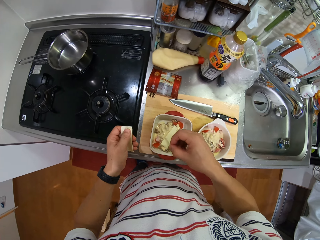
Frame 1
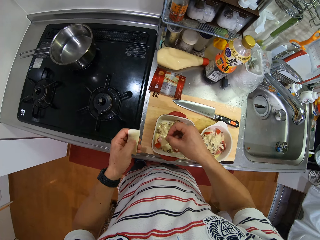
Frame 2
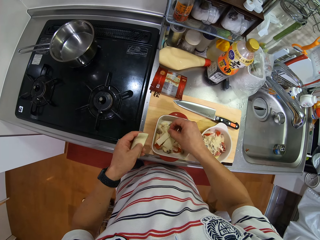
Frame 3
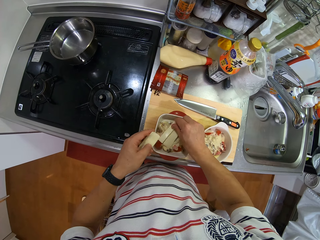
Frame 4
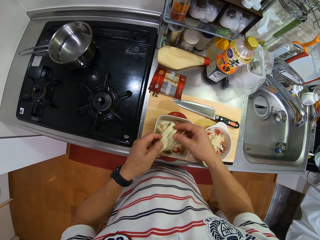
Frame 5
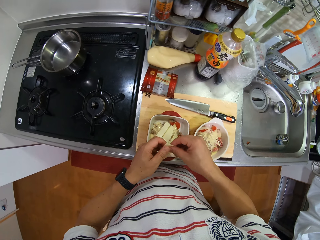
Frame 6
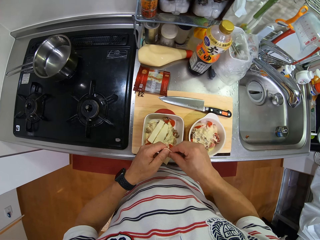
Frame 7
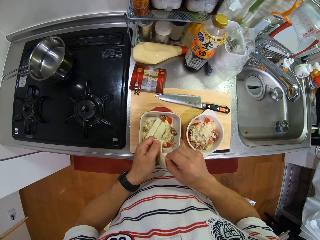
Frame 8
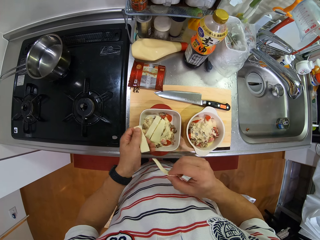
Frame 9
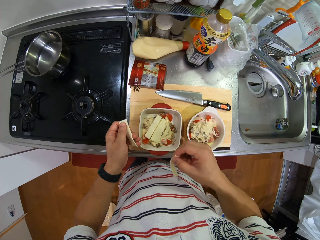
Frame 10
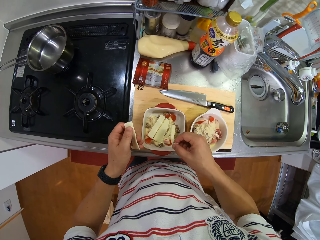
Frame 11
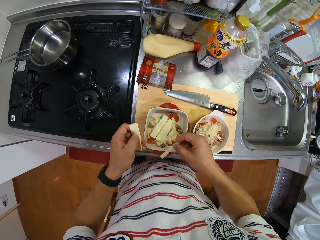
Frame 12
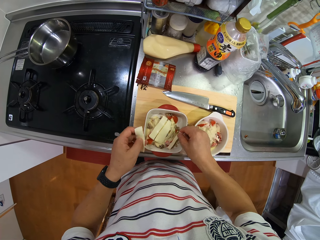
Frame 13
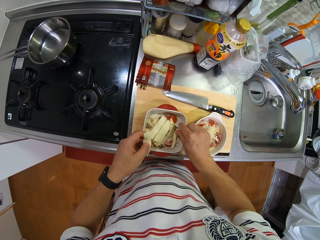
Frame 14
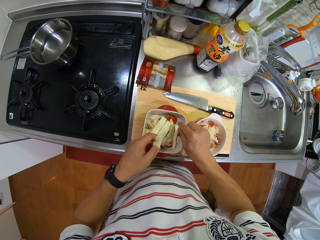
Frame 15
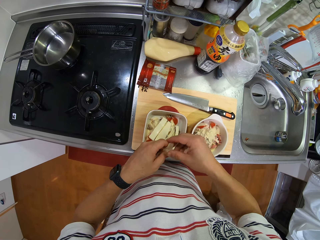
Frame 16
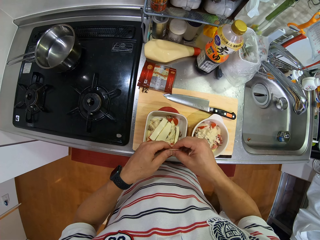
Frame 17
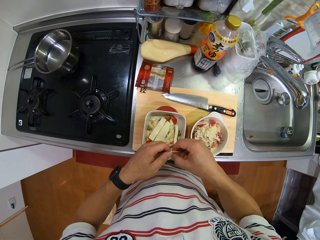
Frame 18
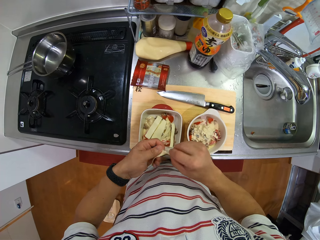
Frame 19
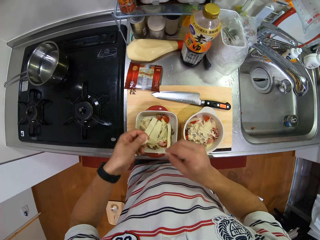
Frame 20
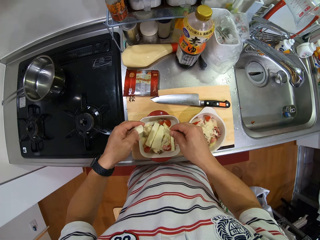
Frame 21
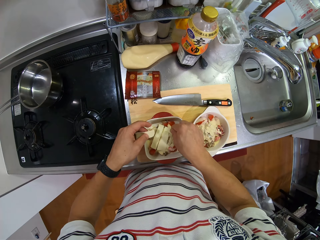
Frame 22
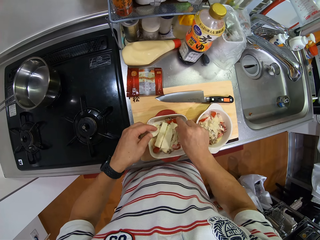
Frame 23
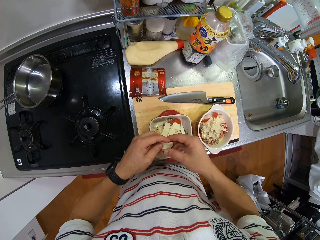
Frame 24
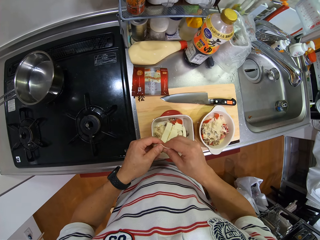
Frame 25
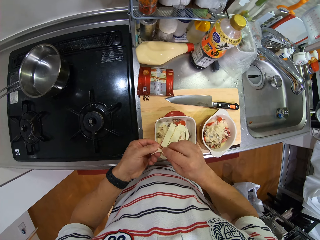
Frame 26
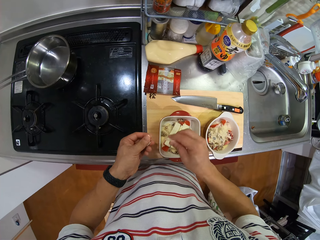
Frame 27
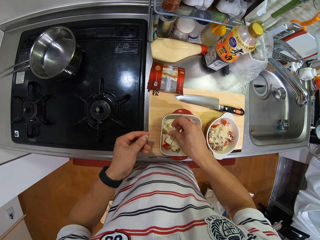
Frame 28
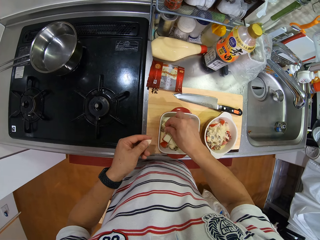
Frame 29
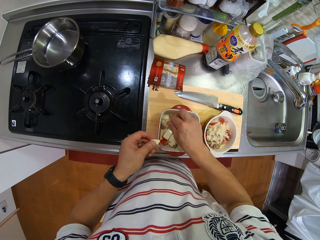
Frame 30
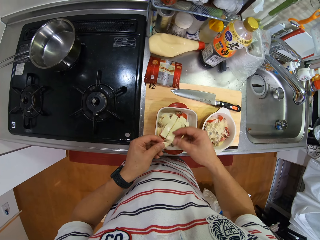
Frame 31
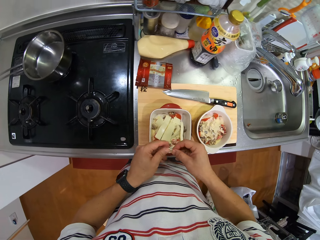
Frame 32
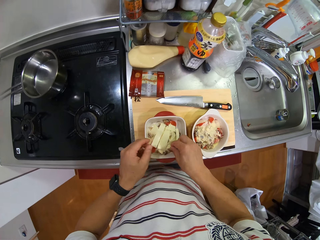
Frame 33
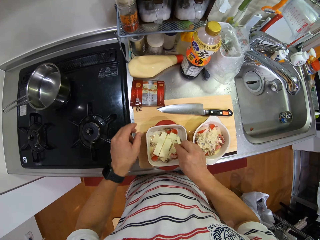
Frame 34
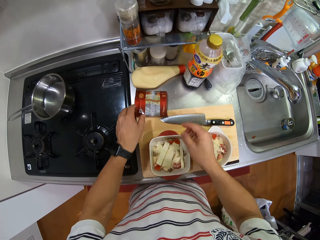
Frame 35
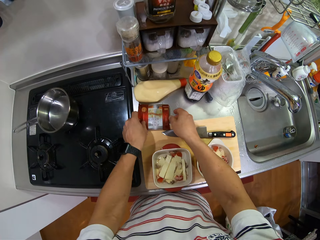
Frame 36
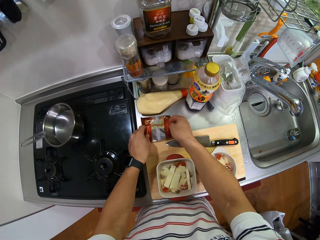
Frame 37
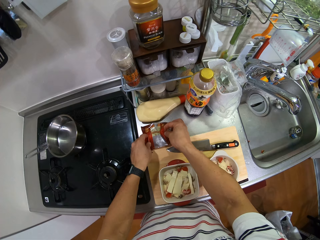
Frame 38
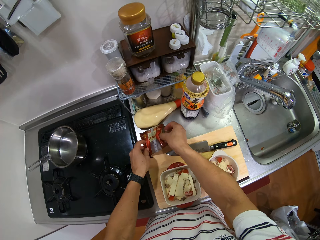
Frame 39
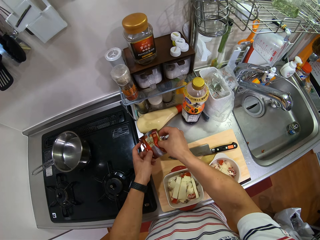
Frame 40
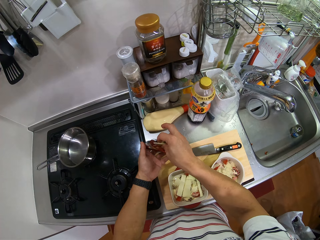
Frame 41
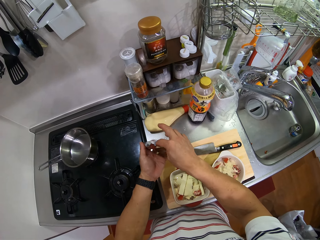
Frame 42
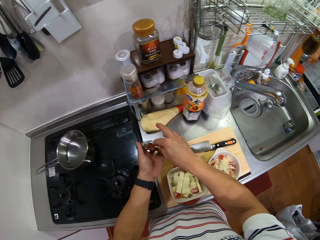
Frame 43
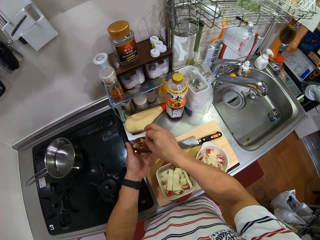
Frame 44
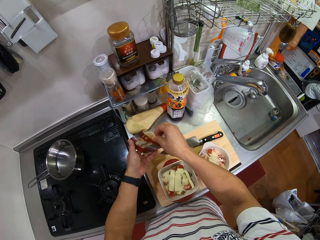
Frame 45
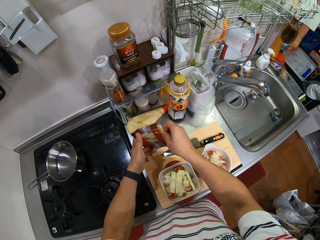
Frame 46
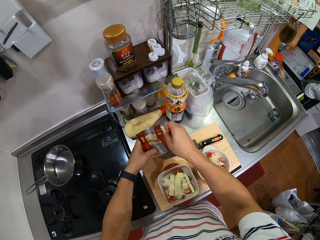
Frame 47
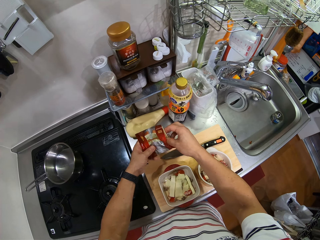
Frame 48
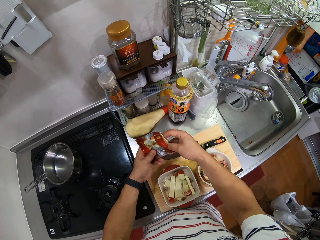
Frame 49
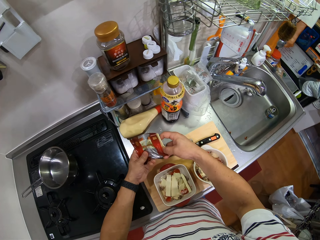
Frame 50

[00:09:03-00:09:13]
The camera wearer puts the unleavened bread in the bowl. They cut the unleavened bread. They put the unleavened bread in the bowl. They cut the unleavened bread. They put the unleavened bread in the bowl. They cut the unleavened bread. They put the unleavened bread in the bowl. They put the unleavened bread in the bowl again. They remove the cheese in the package bag. They take another piece of unleavened bread.

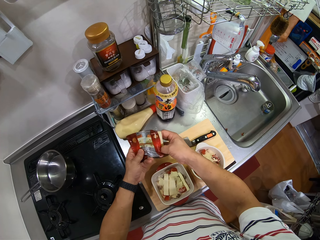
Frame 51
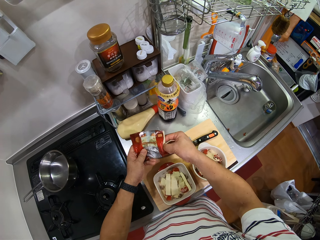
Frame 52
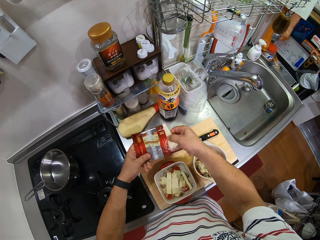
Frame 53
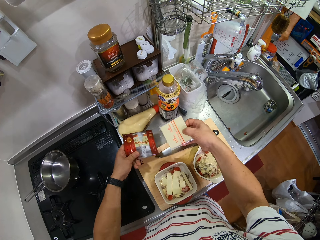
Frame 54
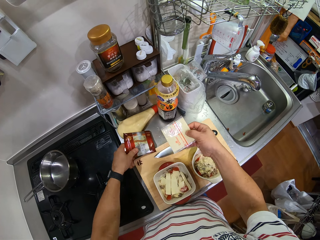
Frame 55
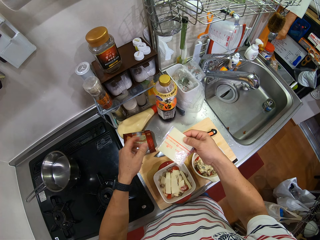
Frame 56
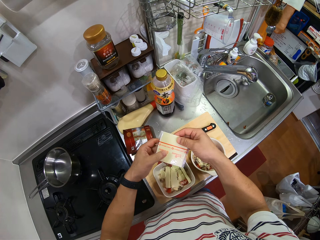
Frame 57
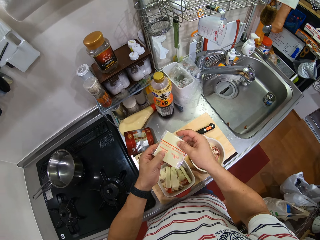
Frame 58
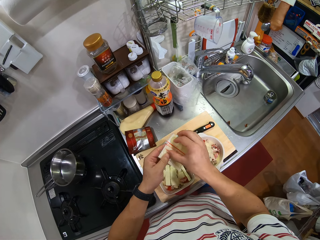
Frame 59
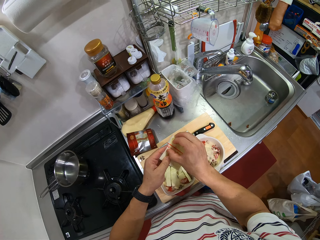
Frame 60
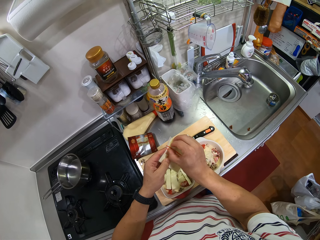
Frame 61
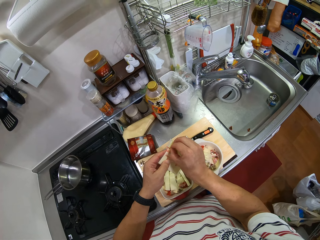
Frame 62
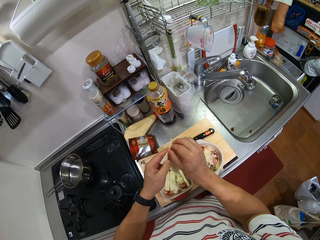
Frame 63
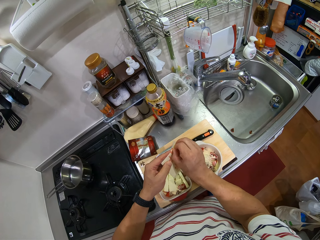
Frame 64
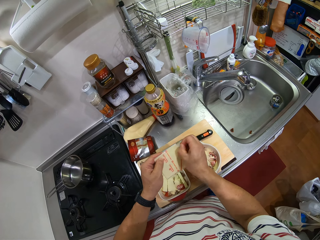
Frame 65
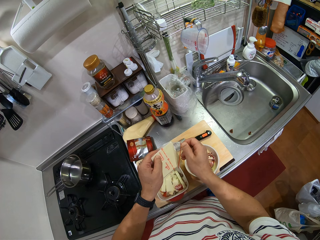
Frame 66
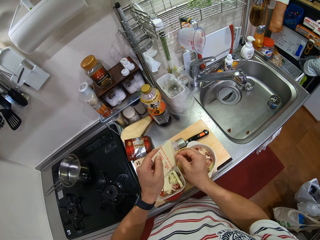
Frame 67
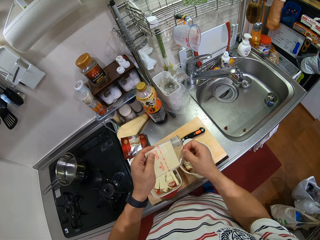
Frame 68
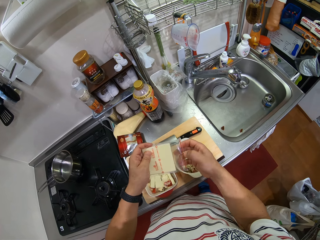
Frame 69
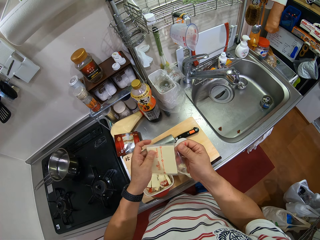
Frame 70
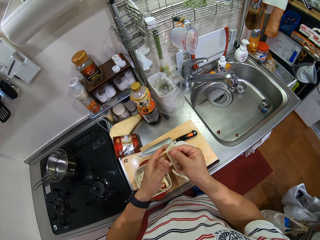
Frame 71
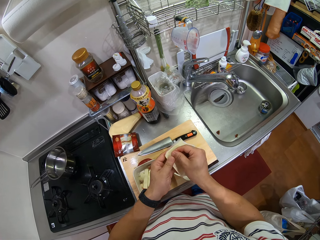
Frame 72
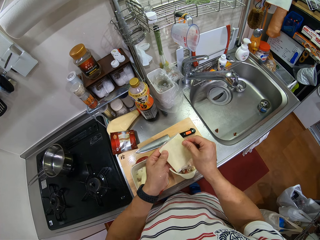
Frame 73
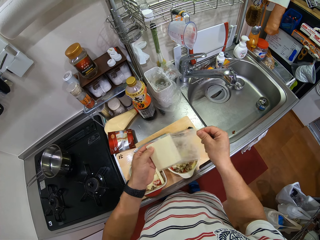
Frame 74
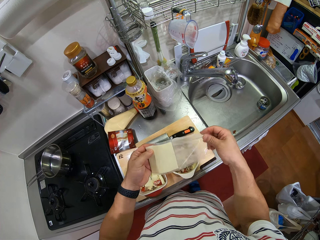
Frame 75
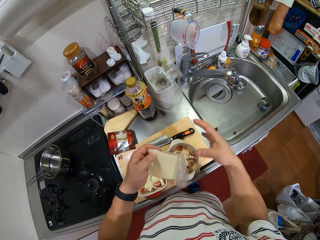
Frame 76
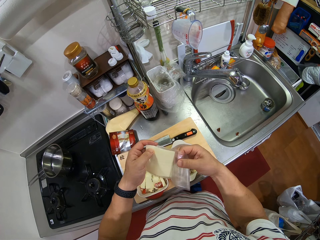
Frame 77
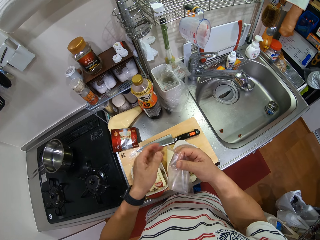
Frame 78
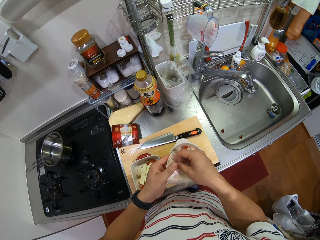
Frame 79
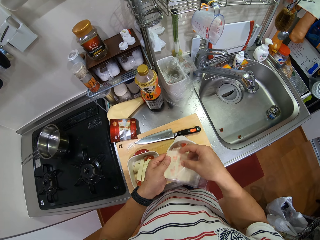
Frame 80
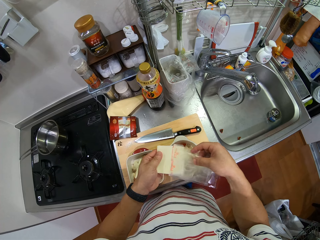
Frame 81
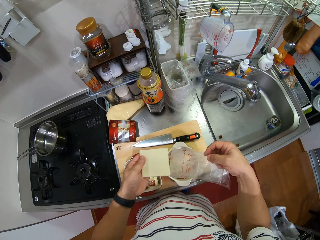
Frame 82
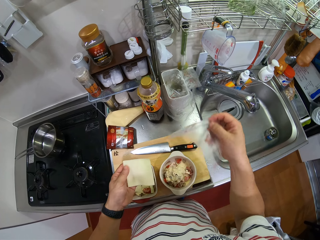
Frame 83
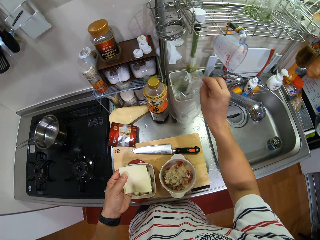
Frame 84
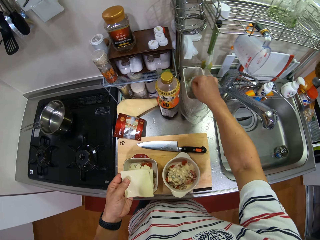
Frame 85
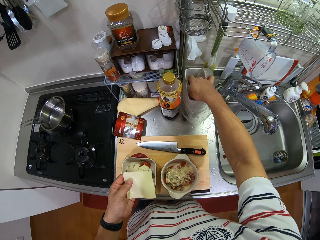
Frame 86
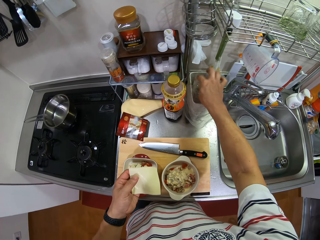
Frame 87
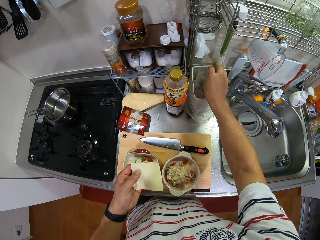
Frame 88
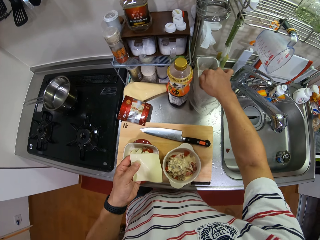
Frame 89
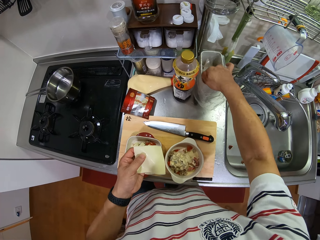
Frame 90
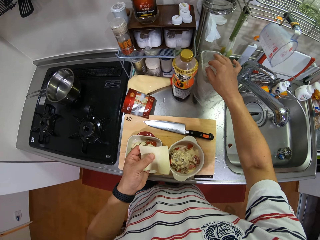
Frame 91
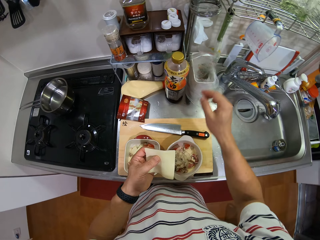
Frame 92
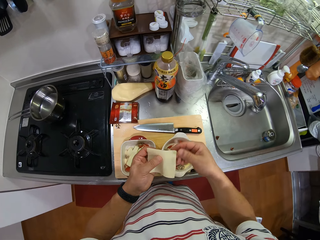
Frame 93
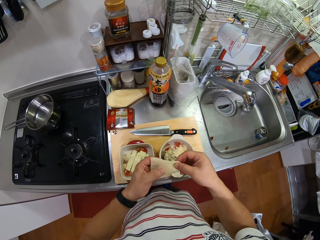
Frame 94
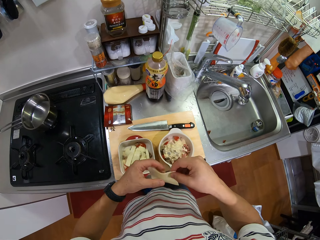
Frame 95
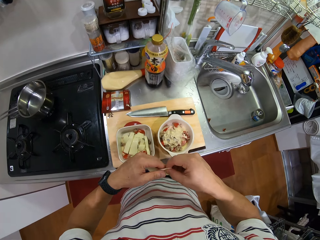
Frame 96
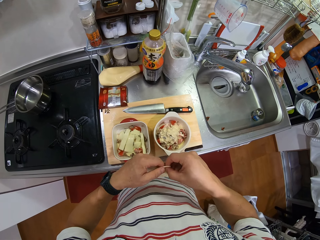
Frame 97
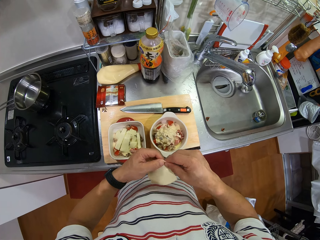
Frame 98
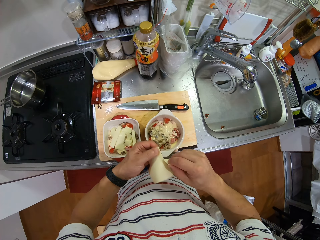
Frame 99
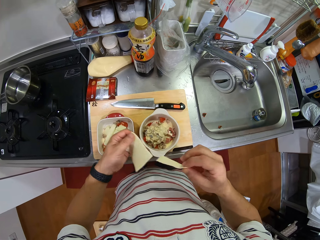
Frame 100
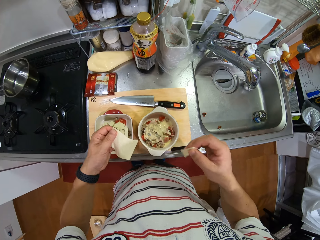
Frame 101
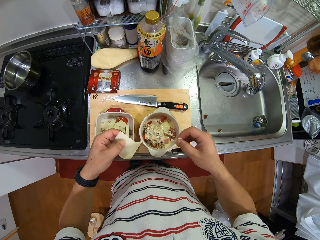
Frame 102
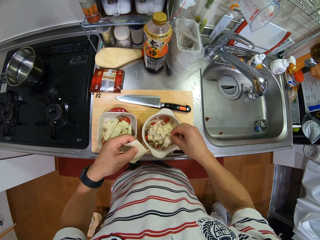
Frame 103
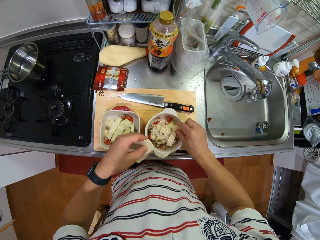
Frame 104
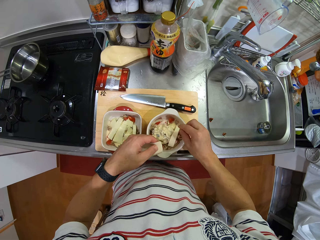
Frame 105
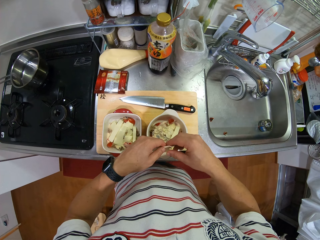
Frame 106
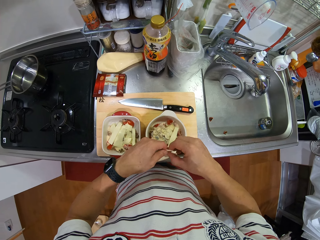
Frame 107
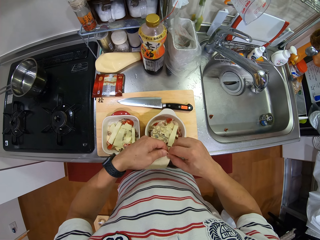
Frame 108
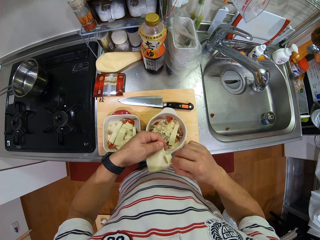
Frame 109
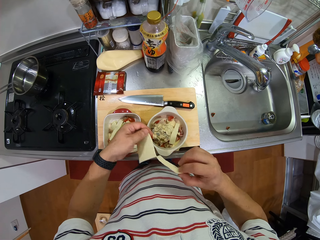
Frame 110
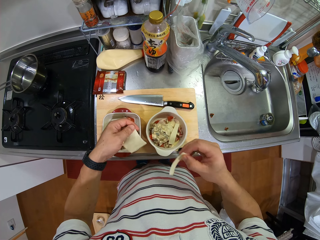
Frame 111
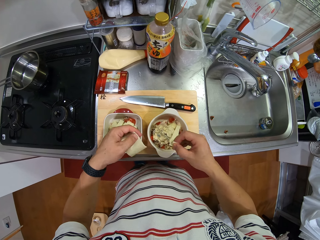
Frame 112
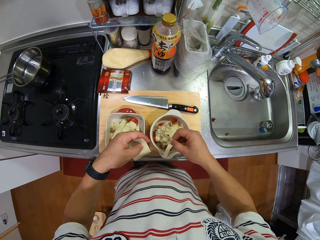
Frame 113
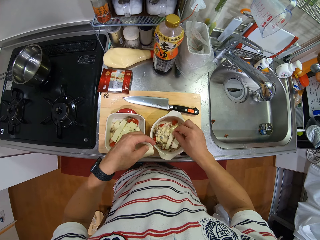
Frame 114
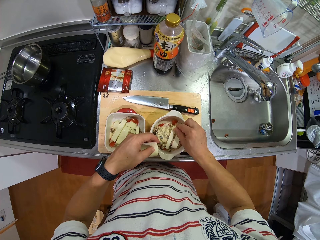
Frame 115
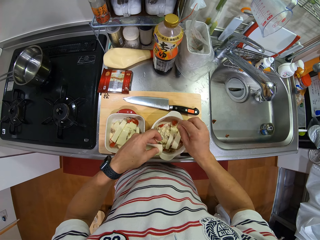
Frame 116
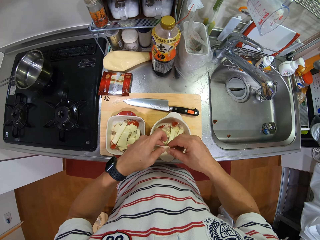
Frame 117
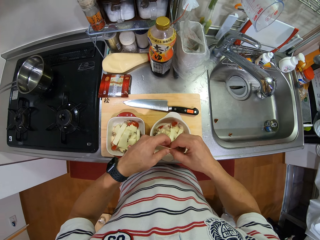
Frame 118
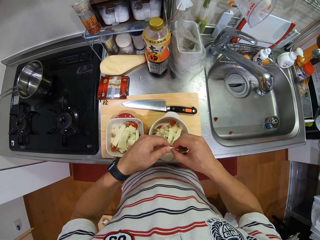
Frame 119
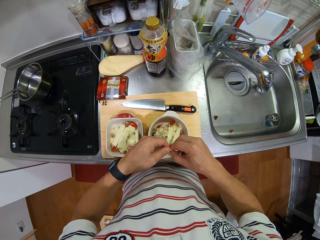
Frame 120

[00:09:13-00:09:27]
The camera wearer puts the packet down. They remove the nylon paper on the cheese. They remove the nylon paper bag on the cheese. They put the nylon paper bag in the dustbin. They hold the unleavened bread with both hands. They cut the unleavened bread. They put the piece of the unleavened bread in the bowl. They cut more pieces of the unleavened bread. They put the piece of the unleavened bread in the bowl.
